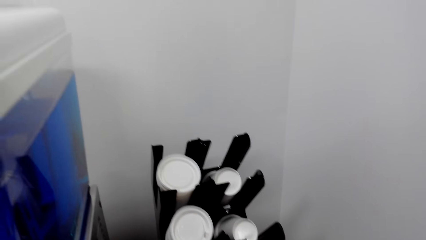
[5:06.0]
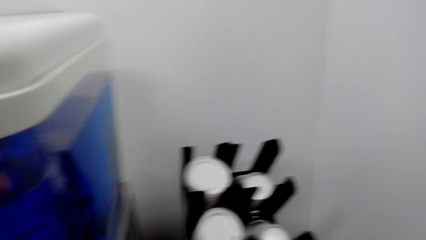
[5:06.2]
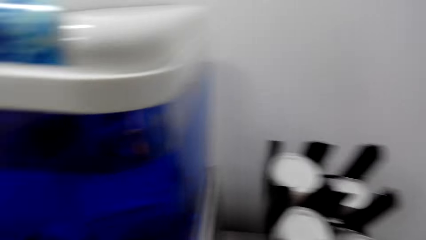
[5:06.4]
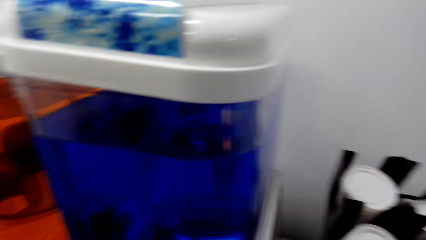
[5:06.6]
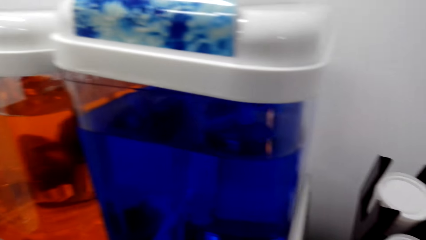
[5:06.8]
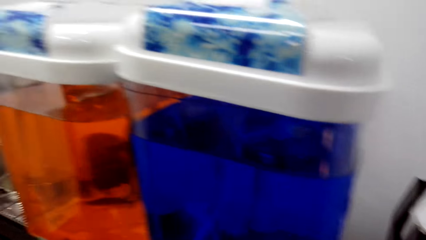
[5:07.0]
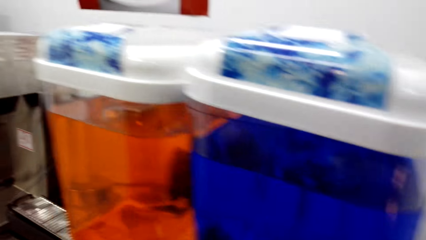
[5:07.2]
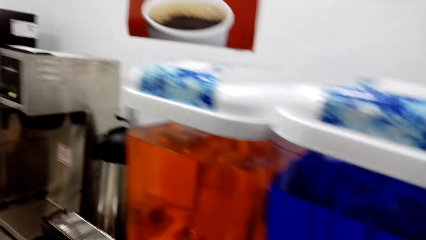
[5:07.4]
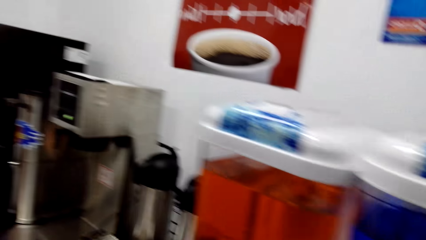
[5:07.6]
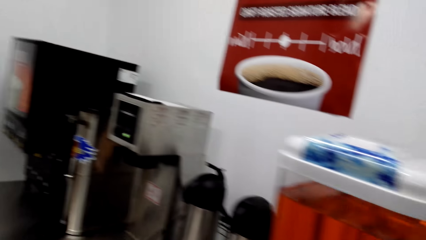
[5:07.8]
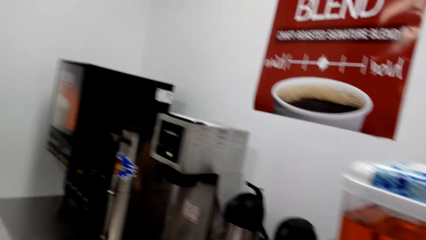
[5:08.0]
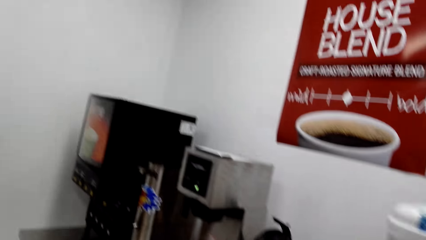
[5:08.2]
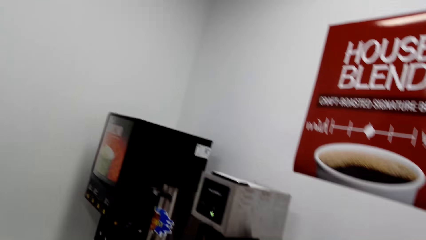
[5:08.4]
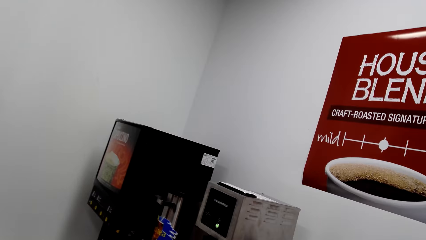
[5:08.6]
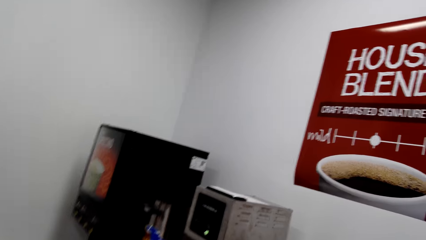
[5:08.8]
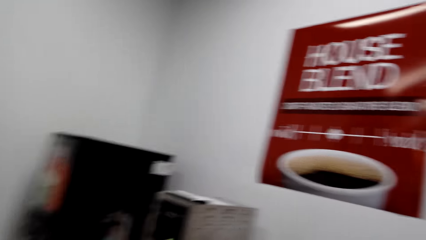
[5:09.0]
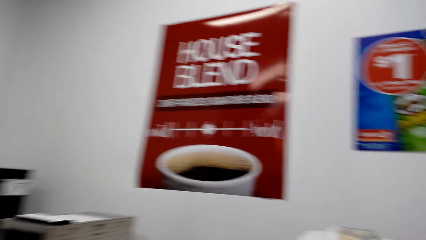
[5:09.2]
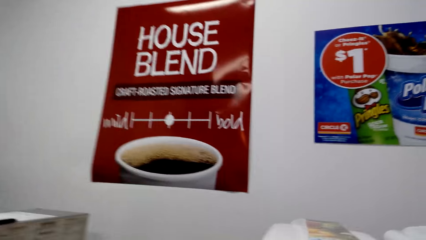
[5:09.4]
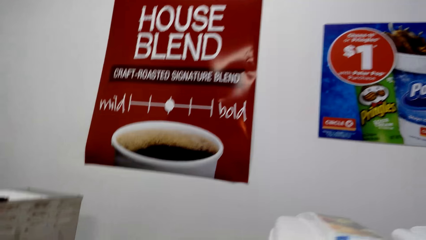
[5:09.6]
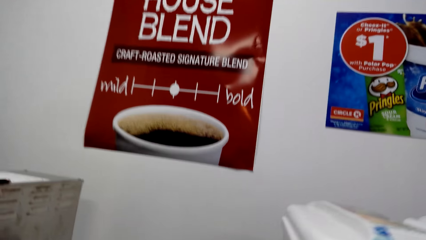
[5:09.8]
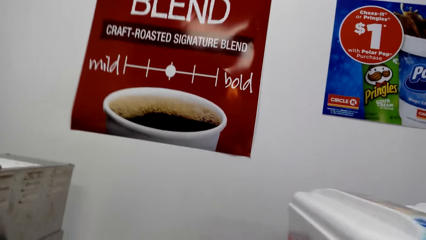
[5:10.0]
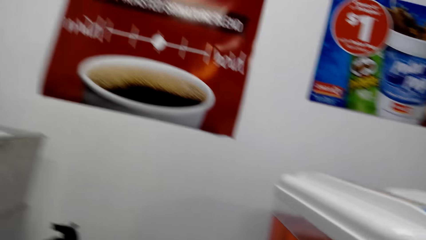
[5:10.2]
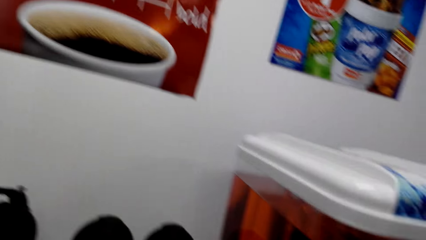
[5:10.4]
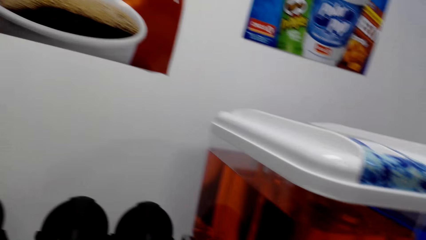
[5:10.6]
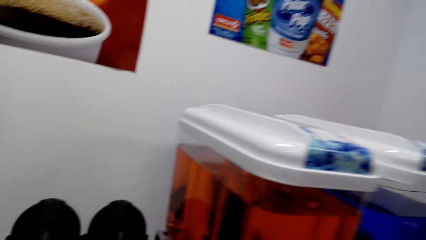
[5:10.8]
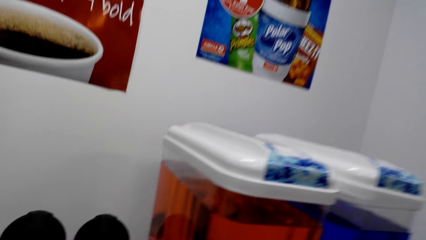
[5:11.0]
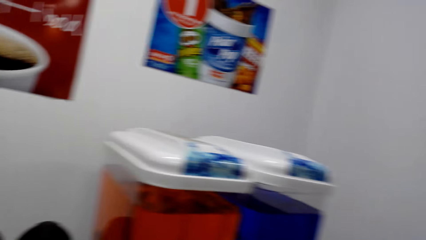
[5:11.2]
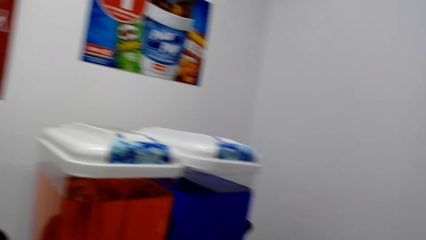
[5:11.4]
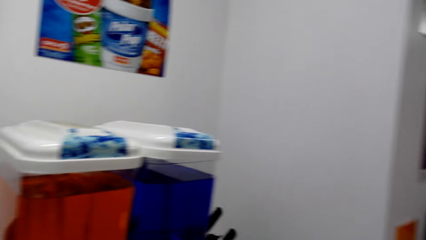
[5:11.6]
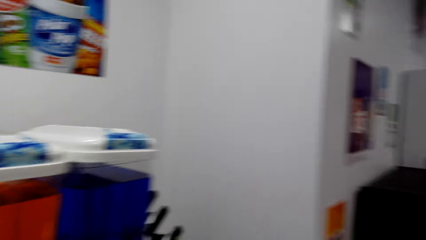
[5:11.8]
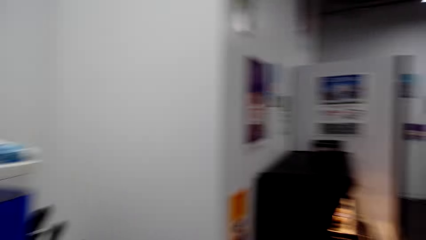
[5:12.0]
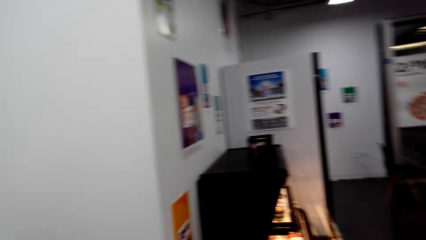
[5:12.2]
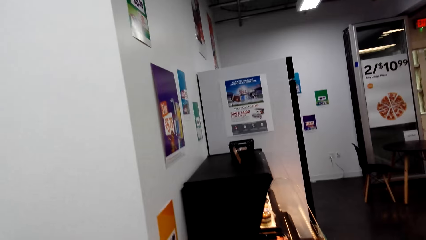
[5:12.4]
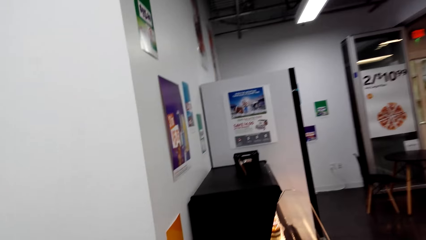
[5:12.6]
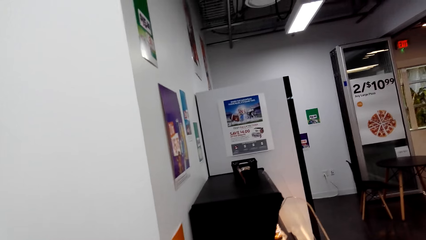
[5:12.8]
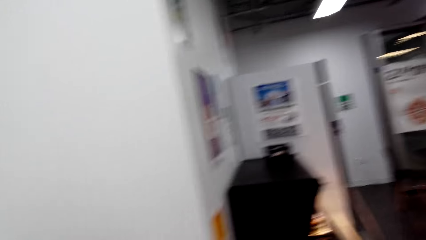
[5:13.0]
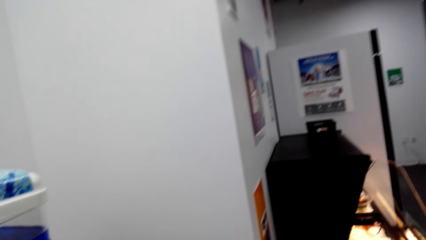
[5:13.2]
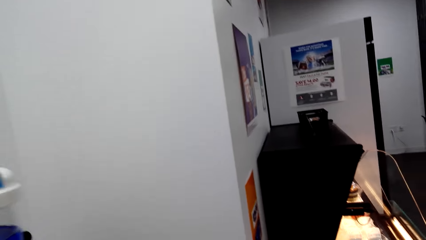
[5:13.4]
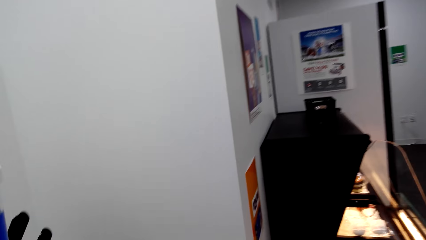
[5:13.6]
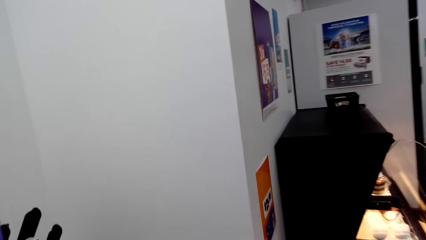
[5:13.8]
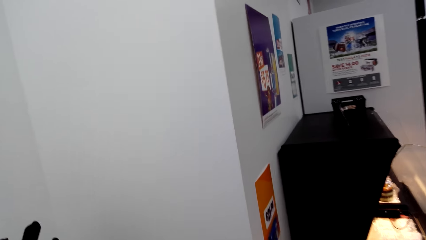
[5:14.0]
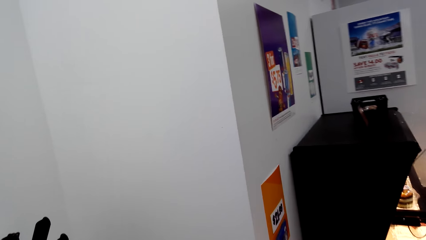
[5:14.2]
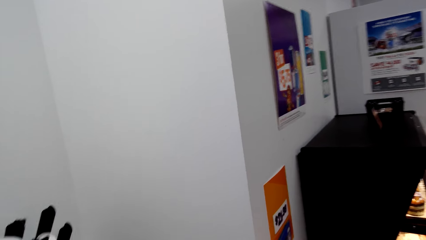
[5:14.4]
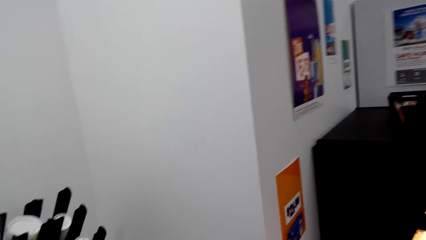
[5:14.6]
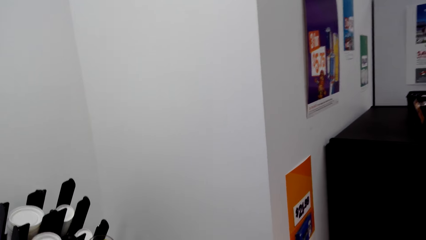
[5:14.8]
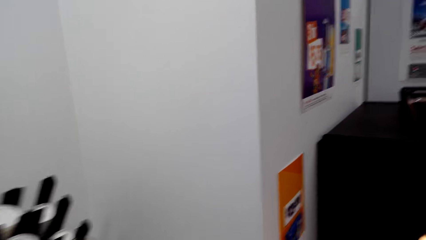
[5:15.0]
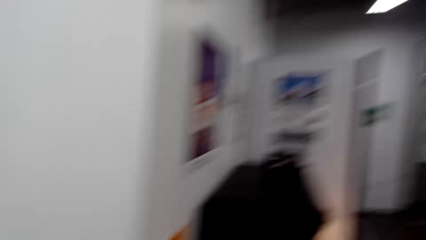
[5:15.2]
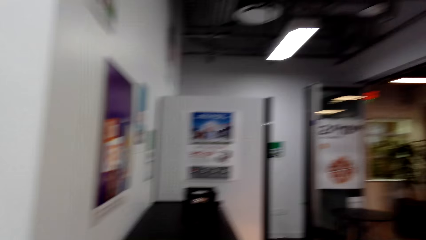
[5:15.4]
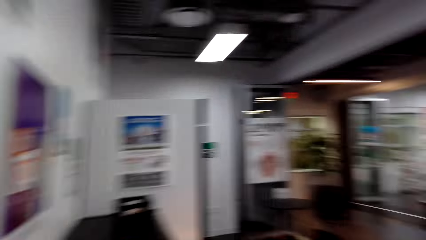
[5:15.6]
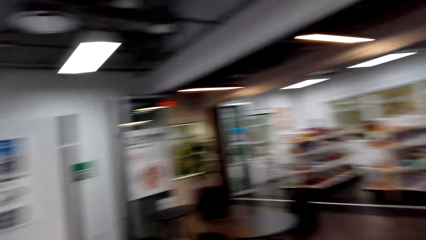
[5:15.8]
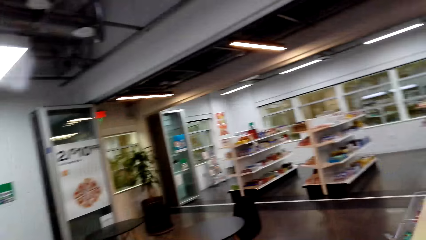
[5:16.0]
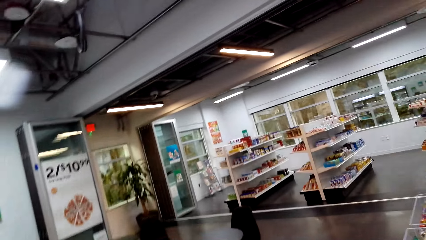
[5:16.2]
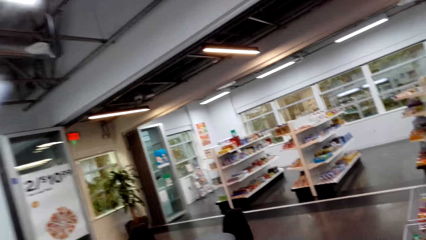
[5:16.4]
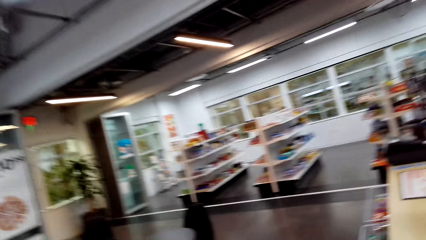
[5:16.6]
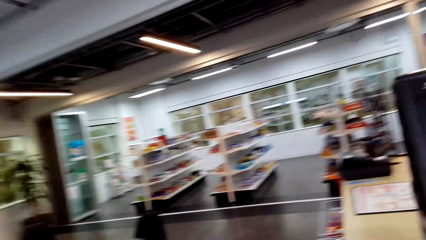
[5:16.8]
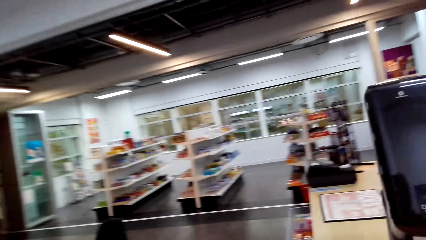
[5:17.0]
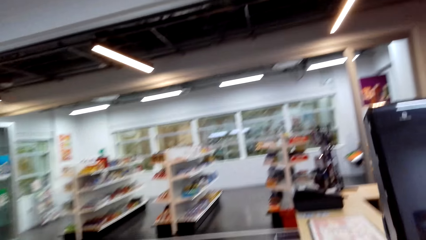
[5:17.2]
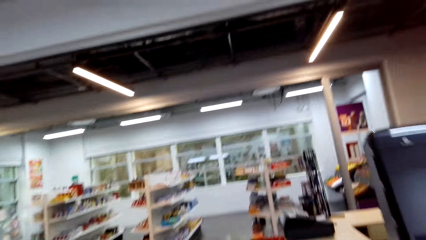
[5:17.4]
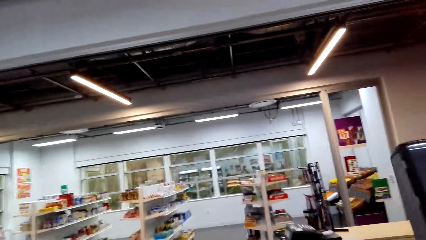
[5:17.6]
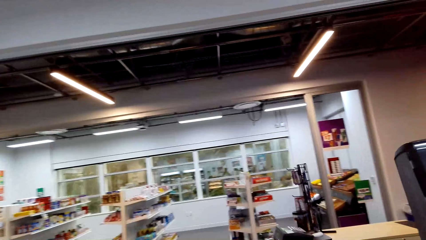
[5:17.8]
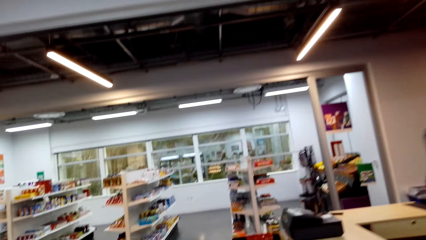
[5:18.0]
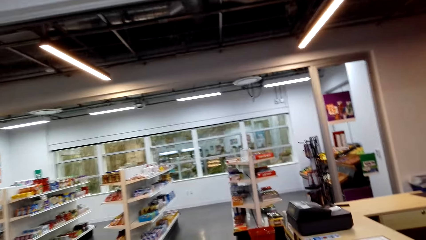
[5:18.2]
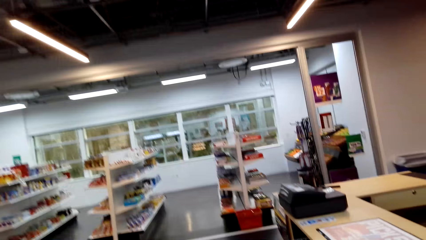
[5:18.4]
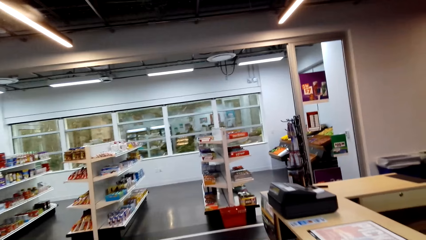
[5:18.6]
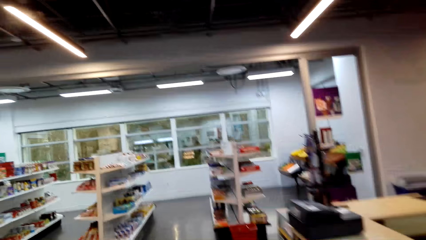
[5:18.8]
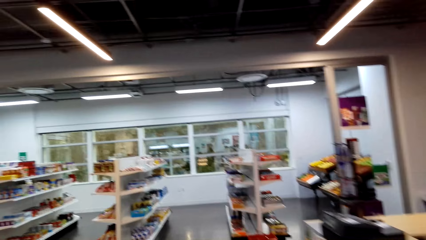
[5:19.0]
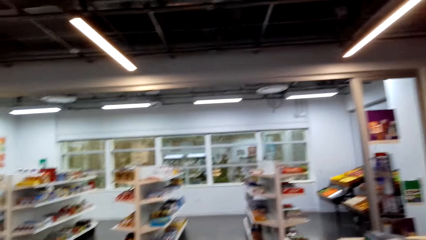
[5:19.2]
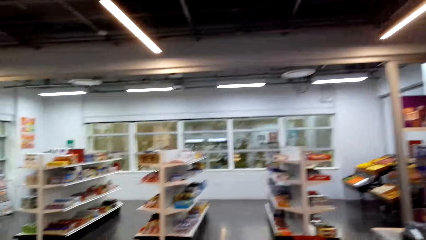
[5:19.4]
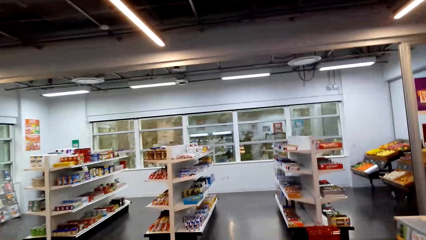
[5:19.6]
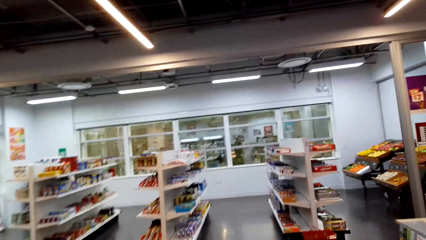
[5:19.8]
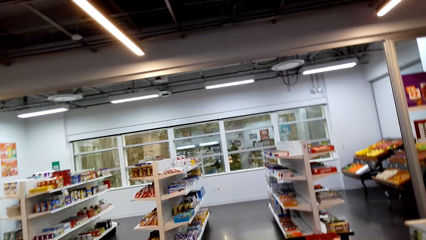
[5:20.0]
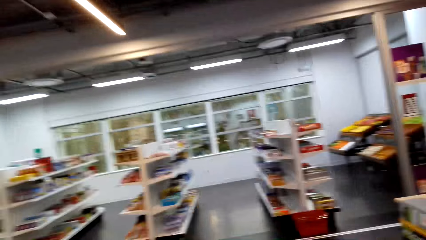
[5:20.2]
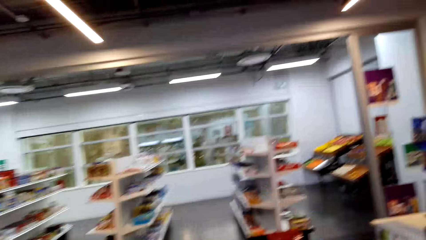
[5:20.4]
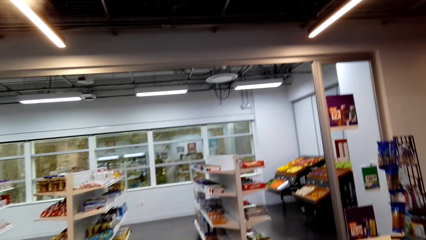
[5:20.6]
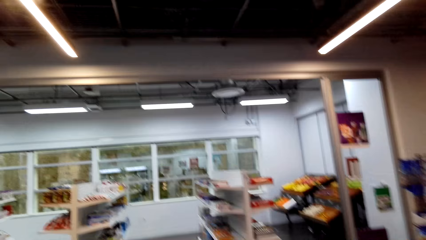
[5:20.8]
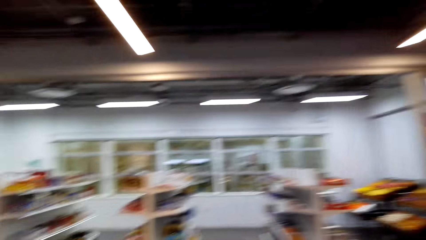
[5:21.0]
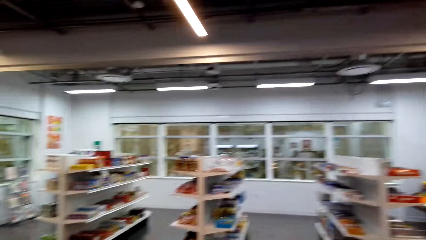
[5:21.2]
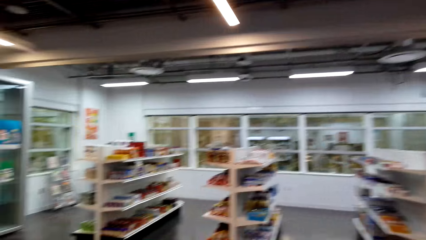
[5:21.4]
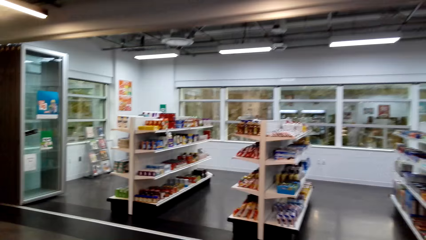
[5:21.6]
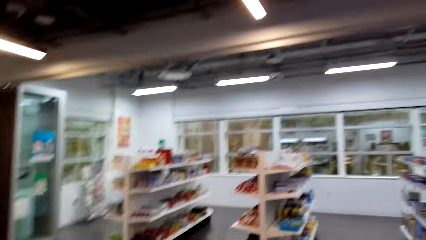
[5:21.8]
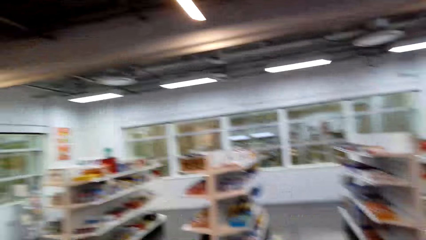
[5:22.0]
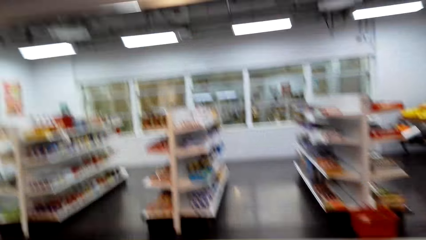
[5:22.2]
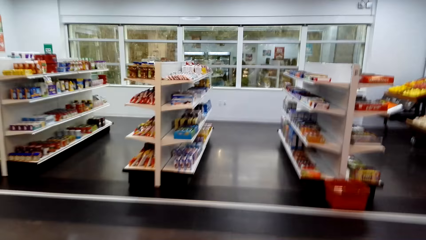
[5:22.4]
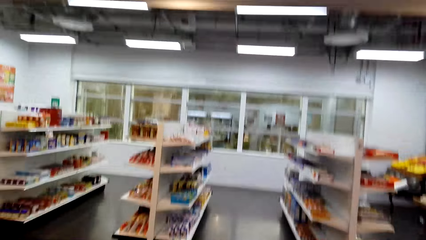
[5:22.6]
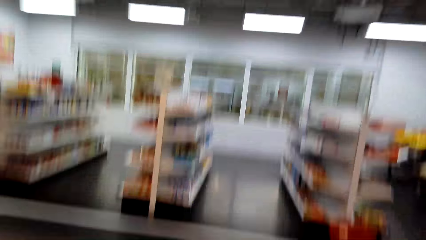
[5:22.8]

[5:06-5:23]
The camera wearer looks around. They walk around.
